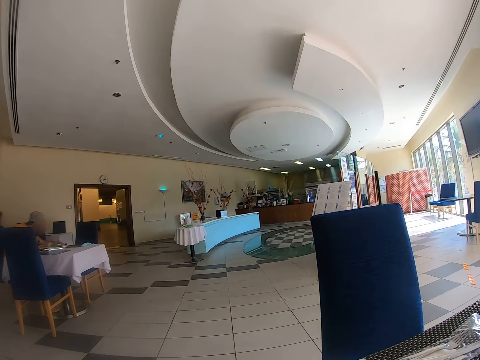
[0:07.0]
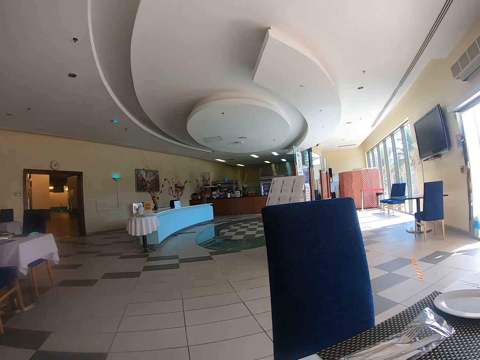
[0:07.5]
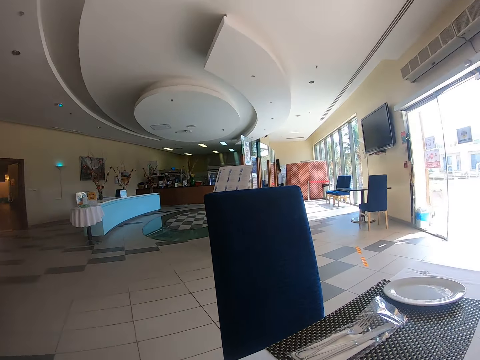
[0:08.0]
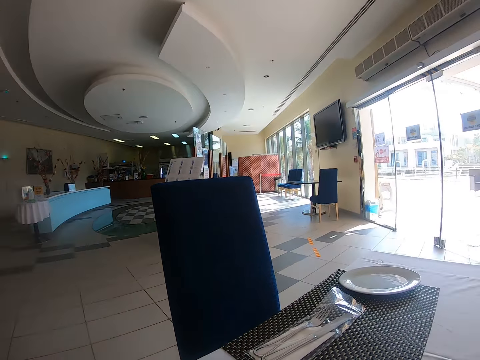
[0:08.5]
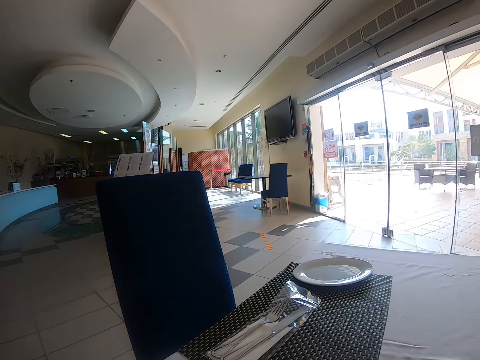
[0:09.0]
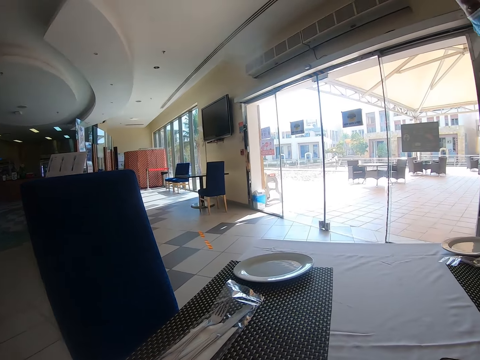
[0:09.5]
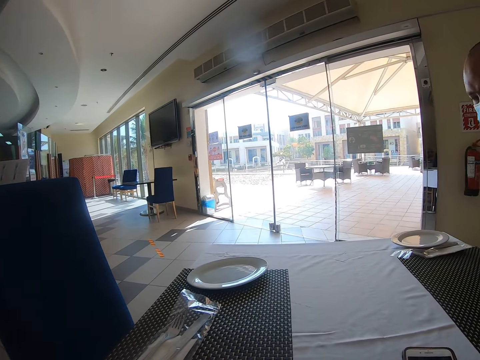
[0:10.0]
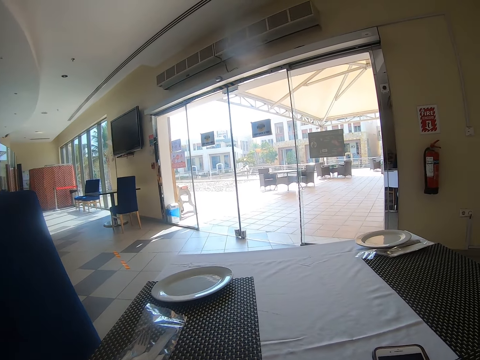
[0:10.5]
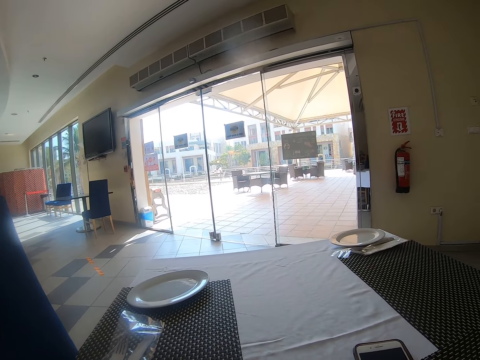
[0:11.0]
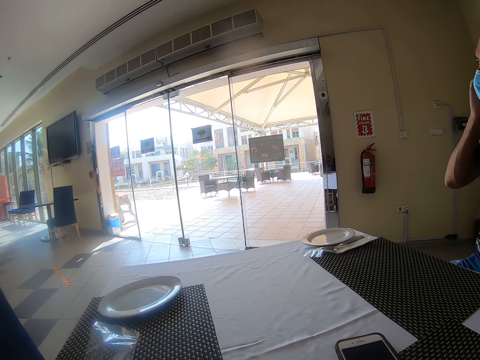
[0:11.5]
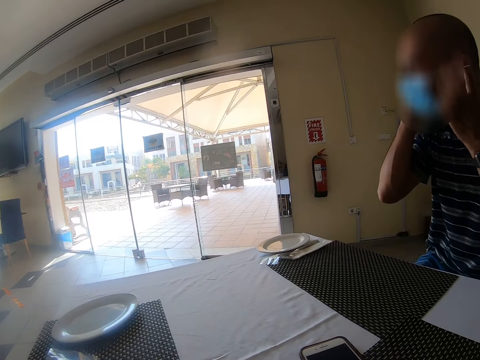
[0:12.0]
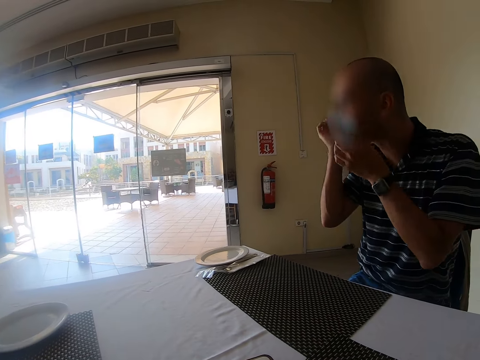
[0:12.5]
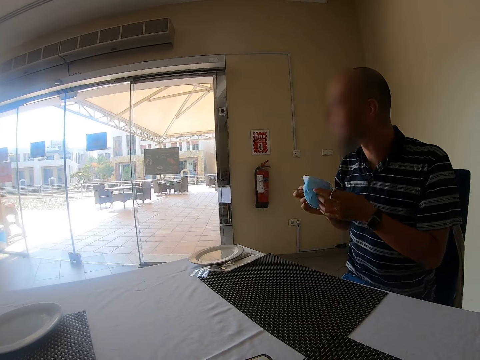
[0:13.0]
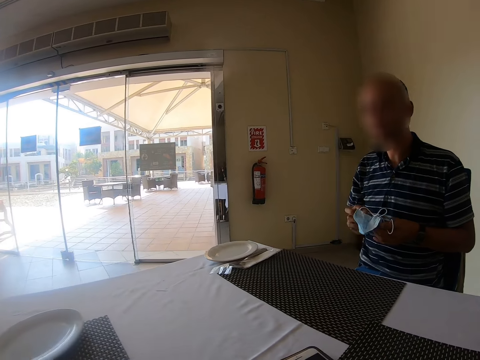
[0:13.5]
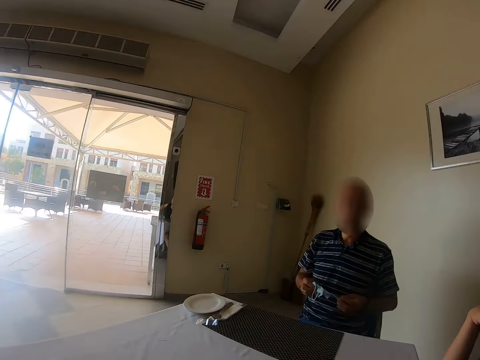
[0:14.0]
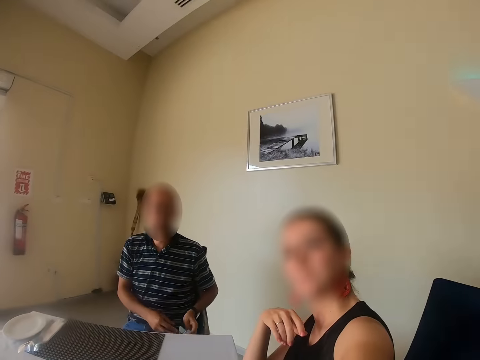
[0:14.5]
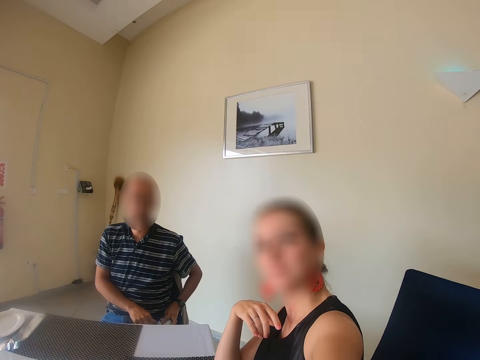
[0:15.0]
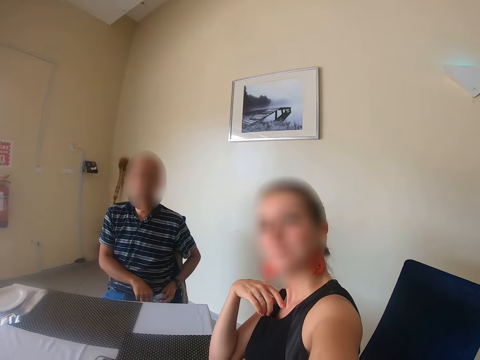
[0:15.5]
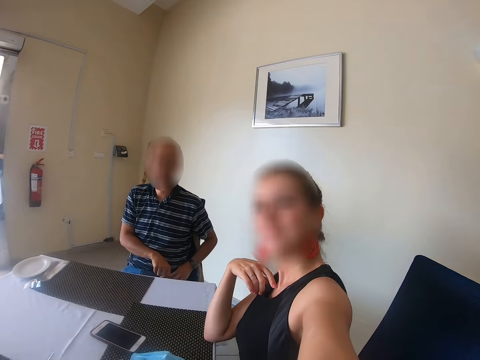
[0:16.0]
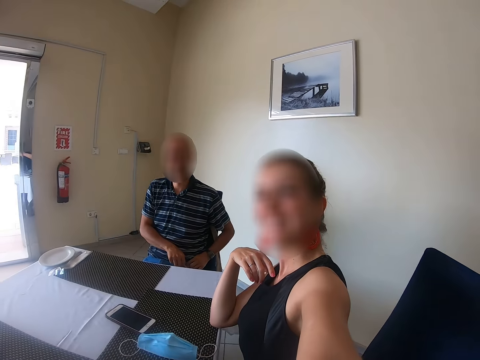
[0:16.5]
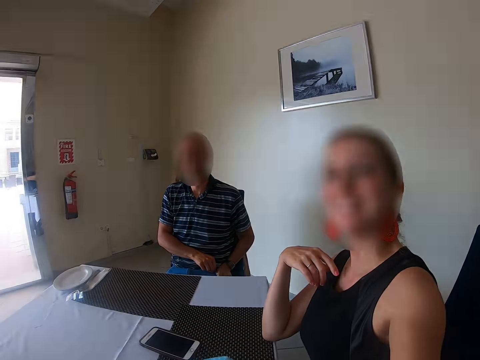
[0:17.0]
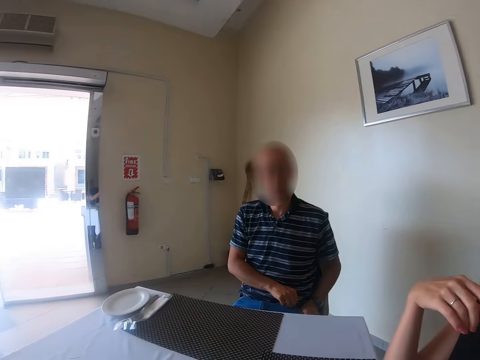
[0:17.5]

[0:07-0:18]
The camera wearer looks around the house. A man removes the face mask. A woman looks at the camera wearer. The man puts the face mask in his pockets. Another person sits near the man.

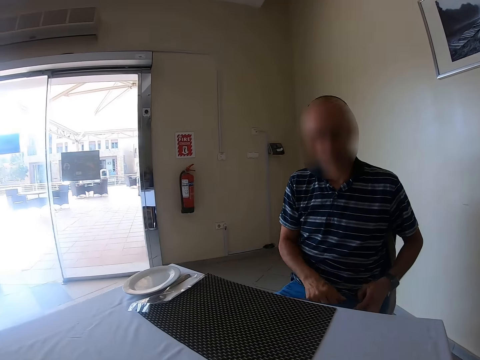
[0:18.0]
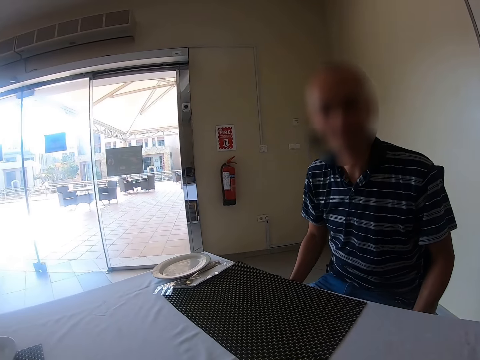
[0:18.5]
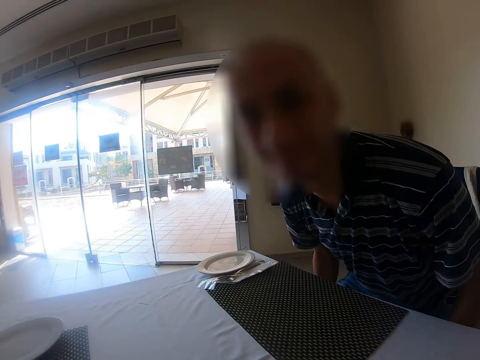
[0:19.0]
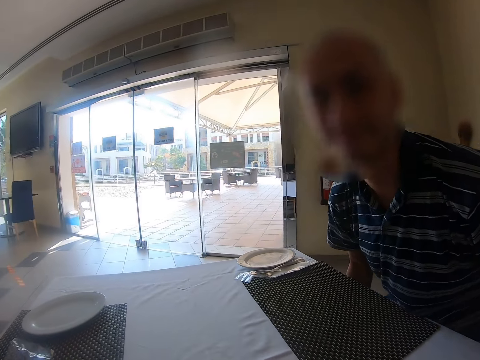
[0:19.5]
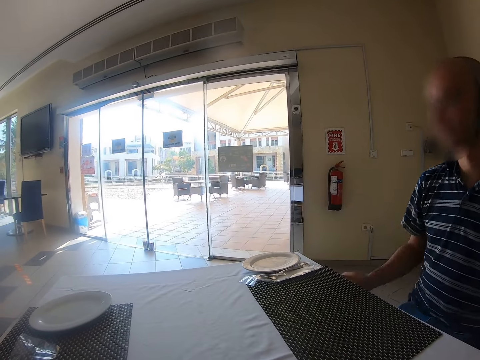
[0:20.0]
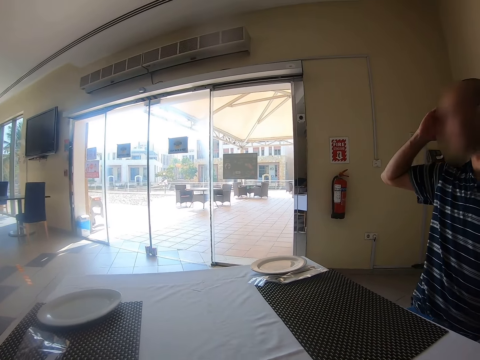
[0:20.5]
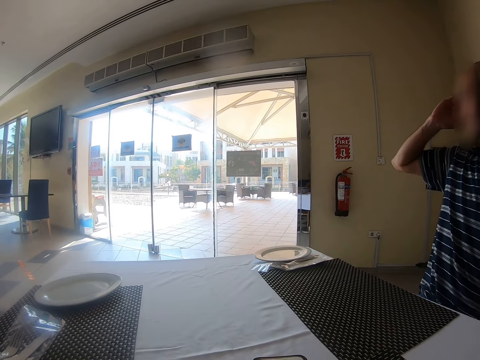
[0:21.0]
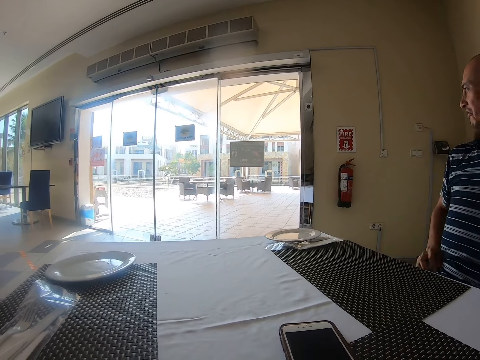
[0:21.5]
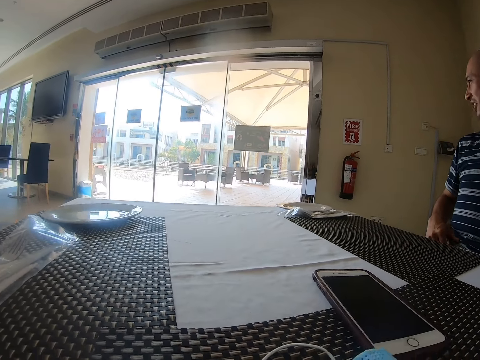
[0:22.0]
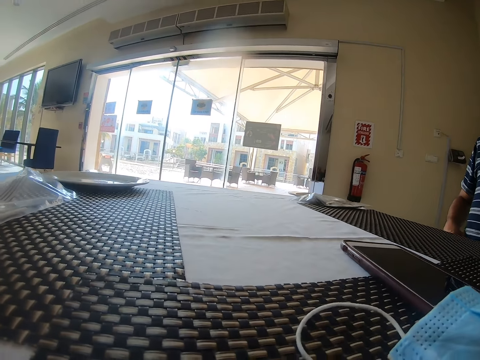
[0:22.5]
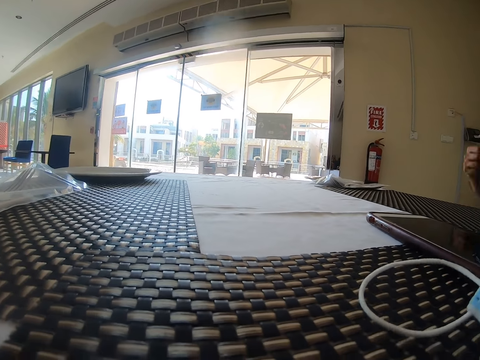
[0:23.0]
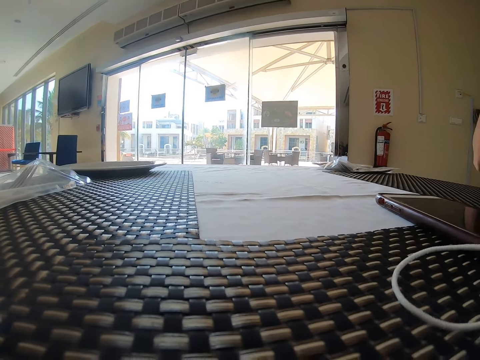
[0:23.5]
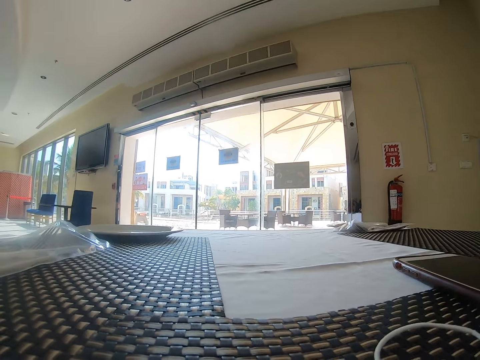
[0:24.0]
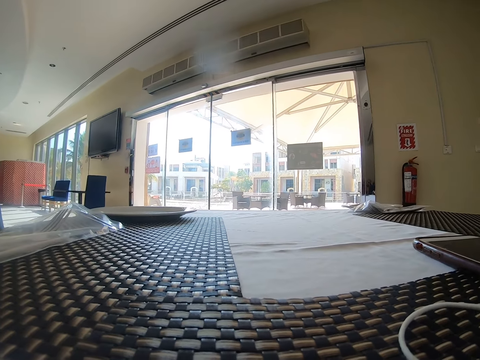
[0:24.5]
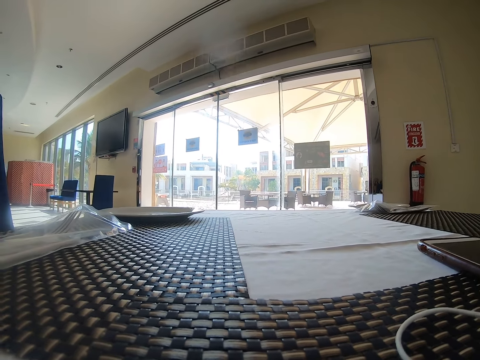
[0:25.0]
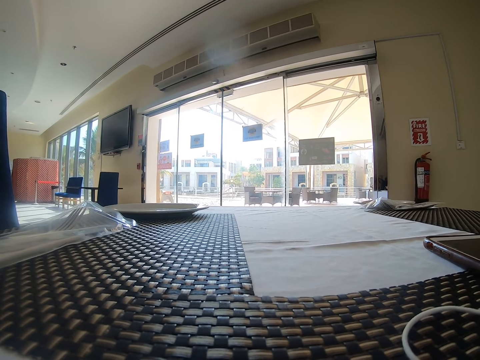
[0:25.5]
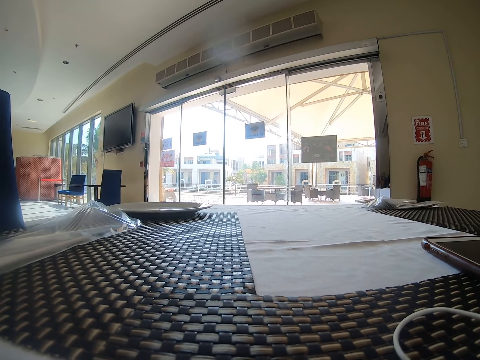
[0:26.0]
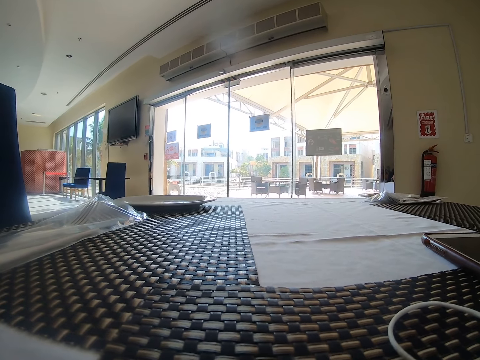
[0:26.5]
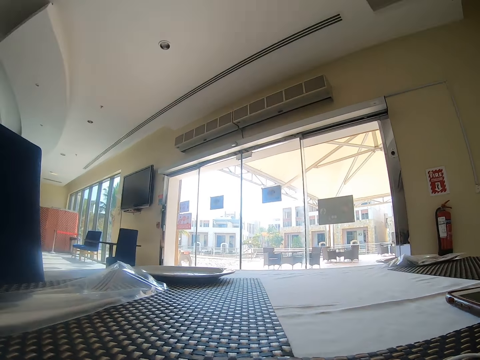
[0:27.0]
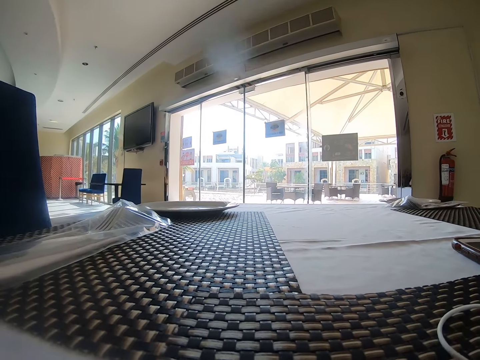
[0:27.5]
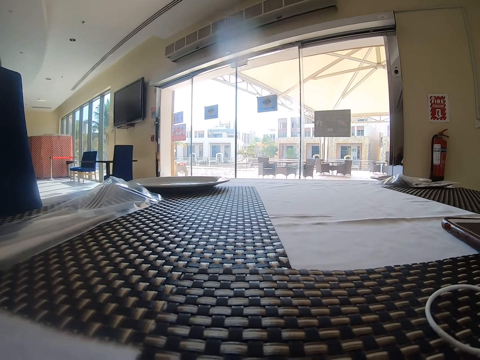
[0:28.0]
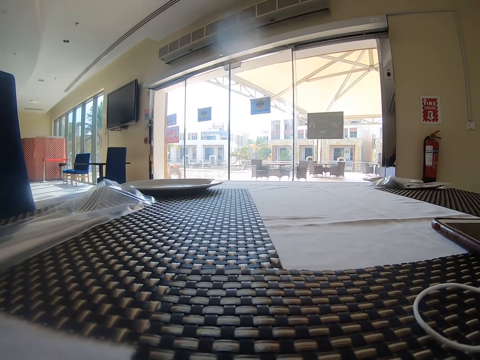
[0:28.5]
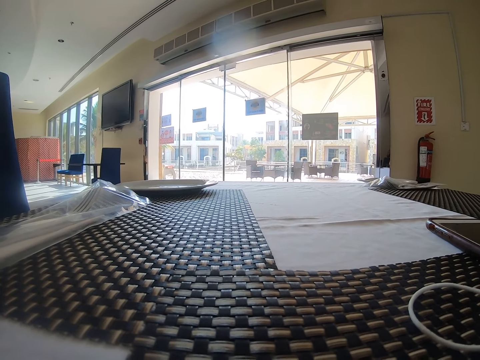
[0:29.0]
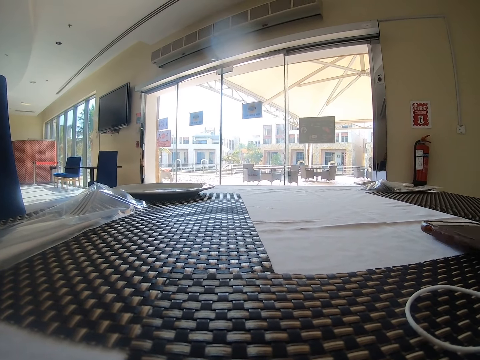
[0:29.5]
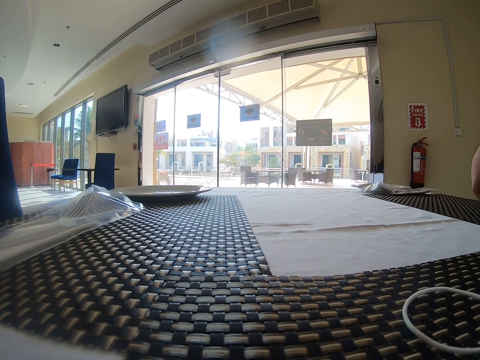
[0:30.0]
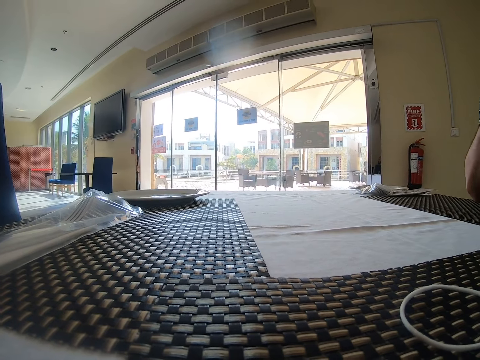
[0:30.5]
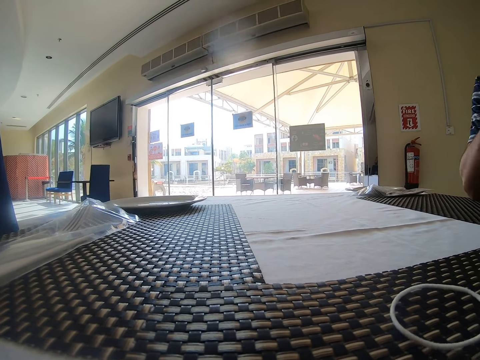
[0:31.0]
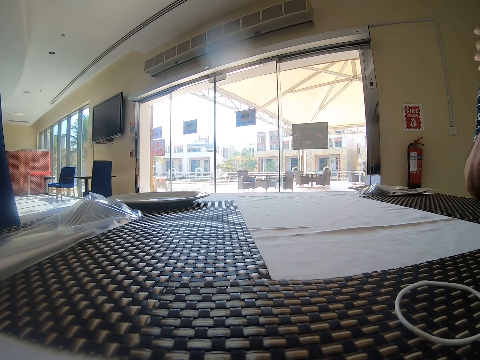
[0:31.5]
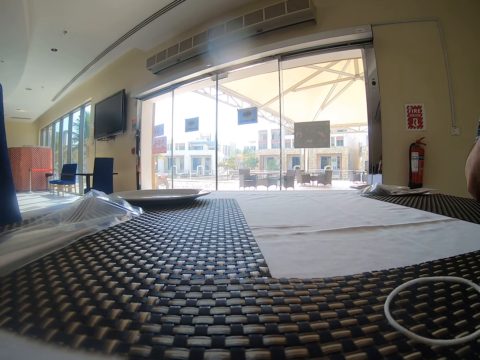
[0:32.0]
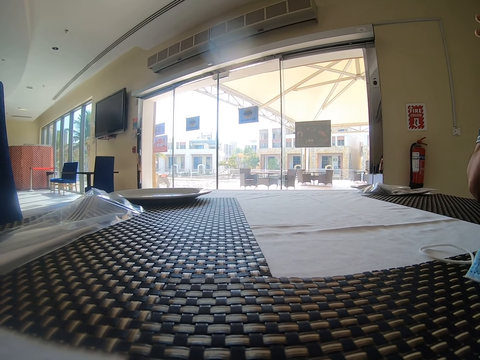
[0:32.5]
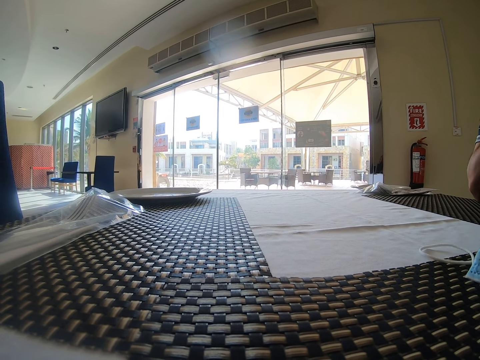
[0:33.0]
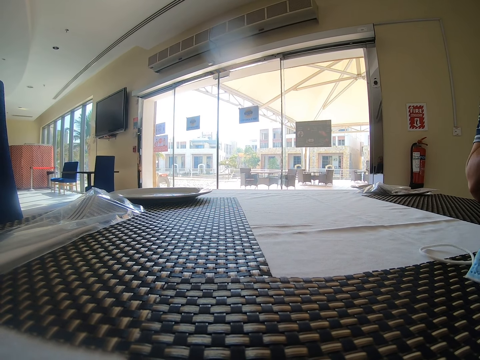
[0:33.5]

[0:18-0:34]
The man adjusts himself on the chair. He touches his ears. The camera wearer looks around the room.
